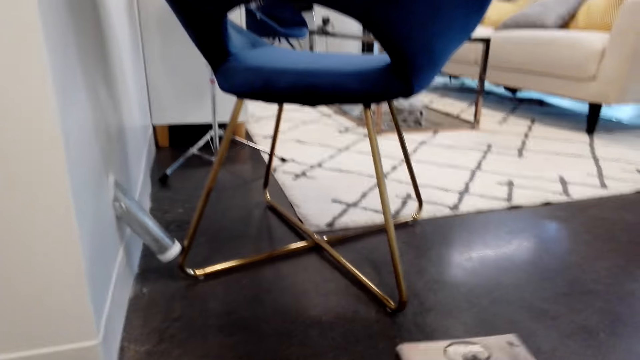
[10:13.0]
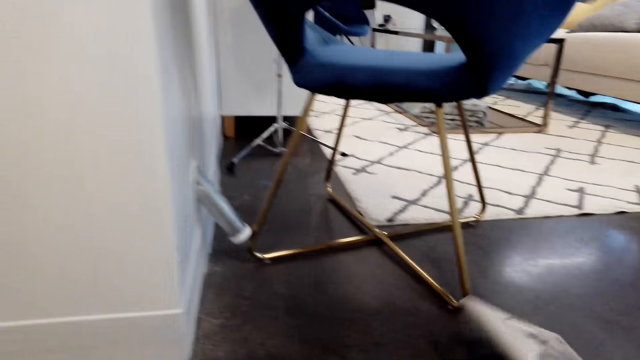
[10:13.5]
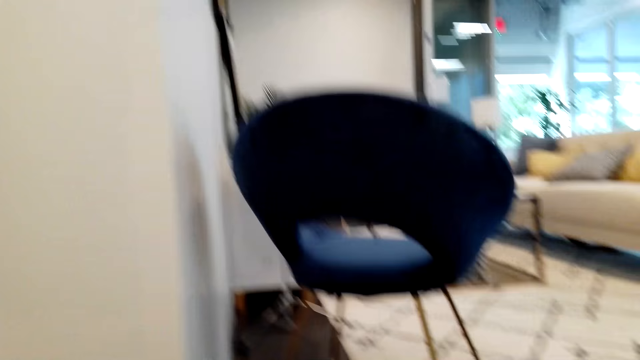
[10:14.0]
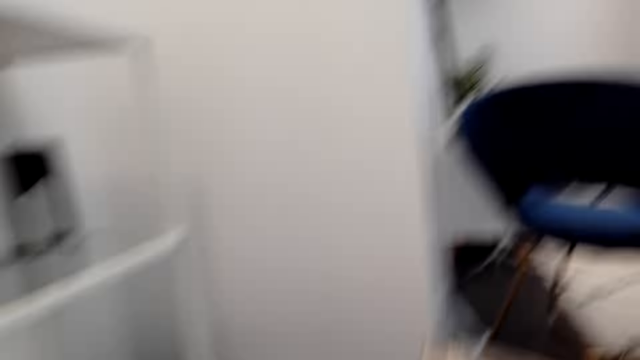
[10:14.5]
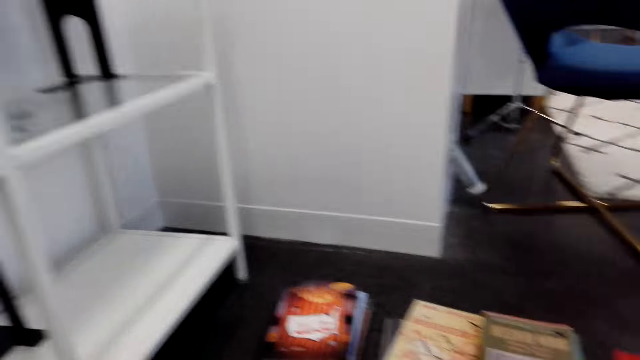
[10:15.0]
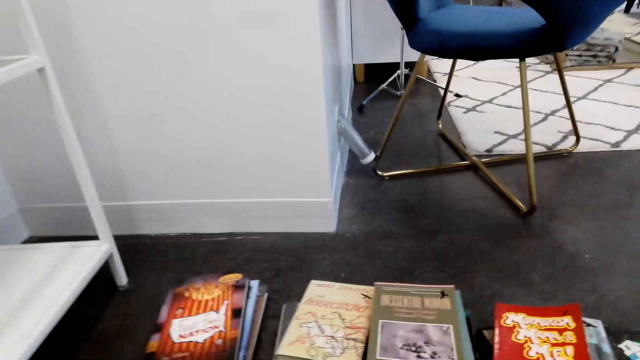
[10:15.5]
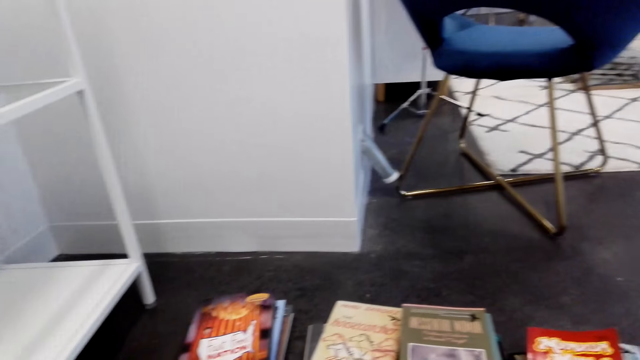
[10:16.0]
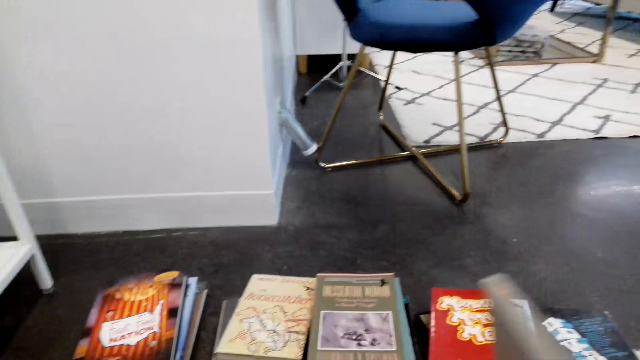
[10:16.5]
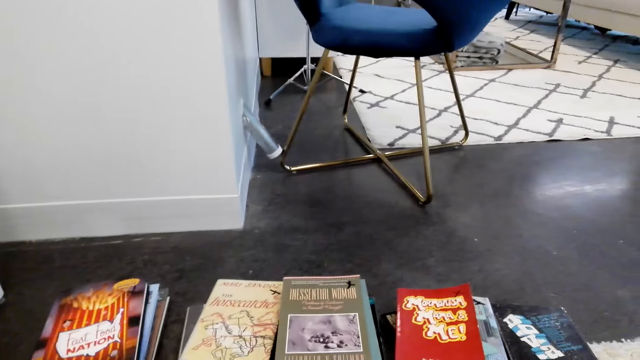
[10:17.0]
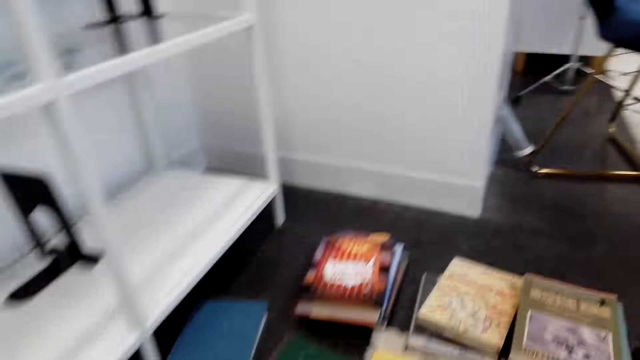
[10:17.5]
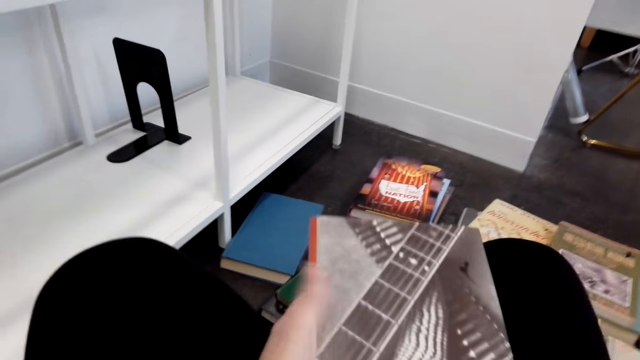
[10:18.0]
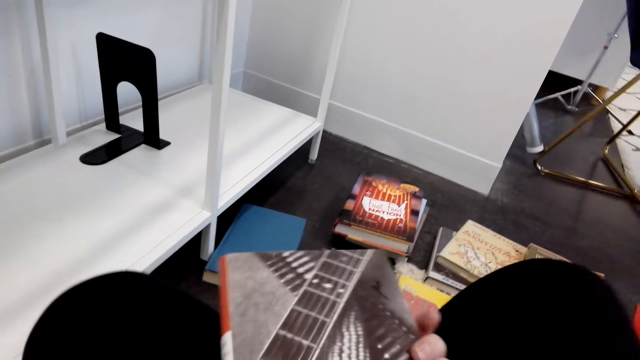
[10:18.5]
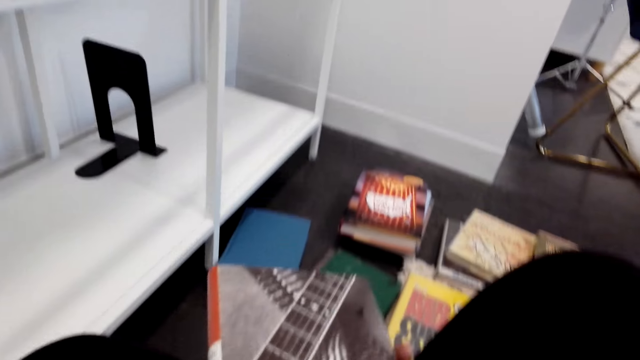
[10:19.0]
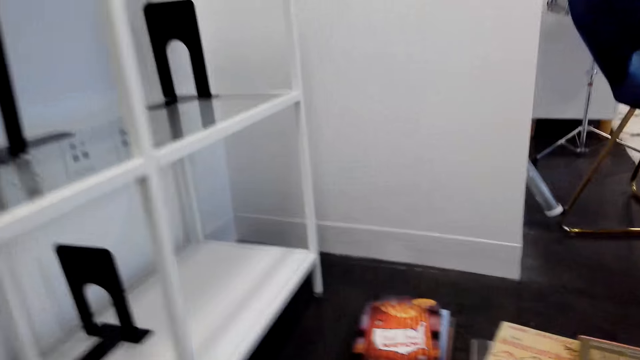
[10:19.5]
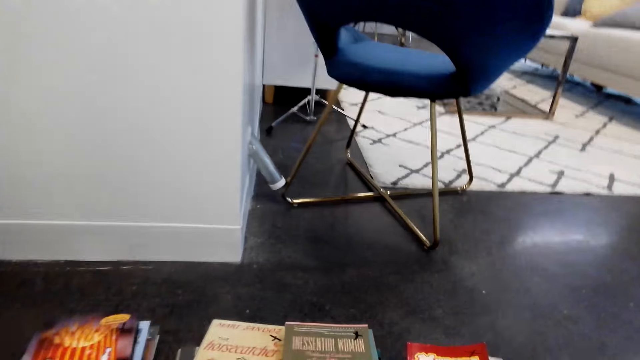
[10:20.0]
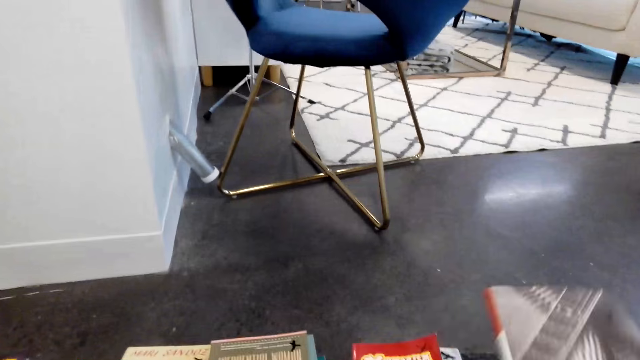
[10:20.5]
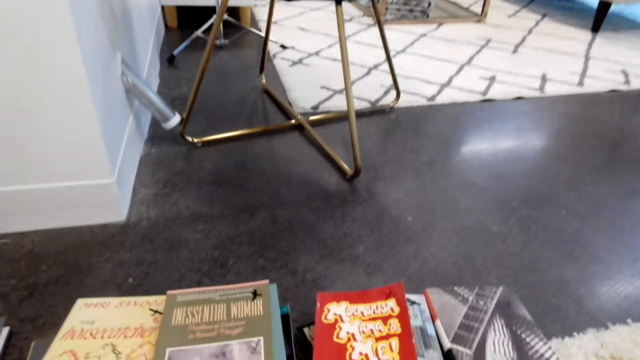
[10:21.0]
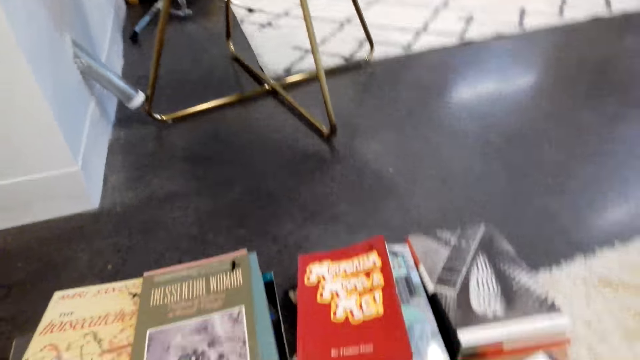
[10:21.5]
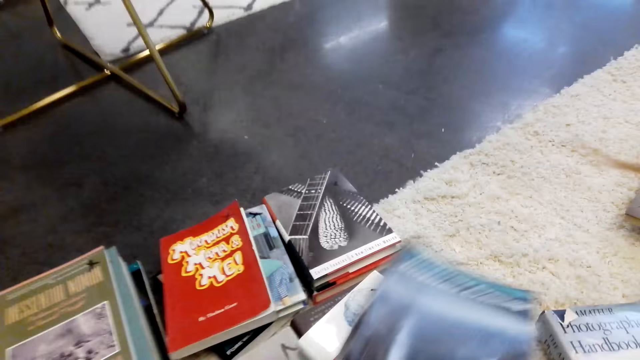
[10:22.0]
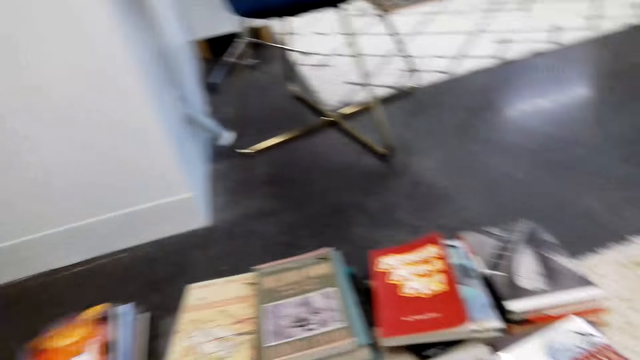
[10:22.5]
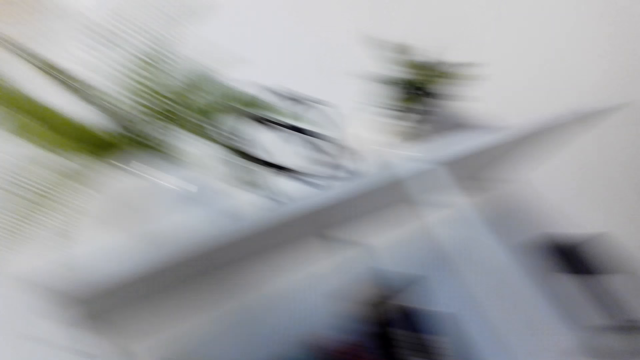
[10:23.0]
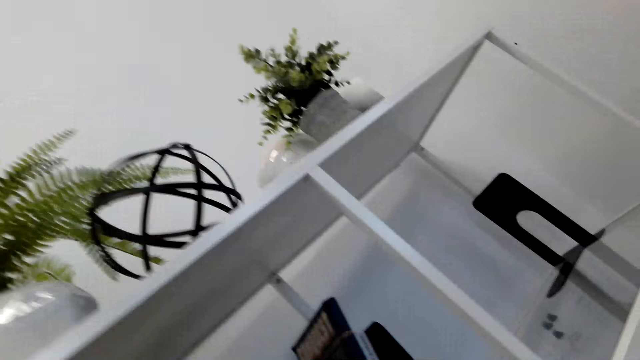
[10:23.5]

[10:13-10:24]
The camera wearer picks the books on the floor. They put the books aside.

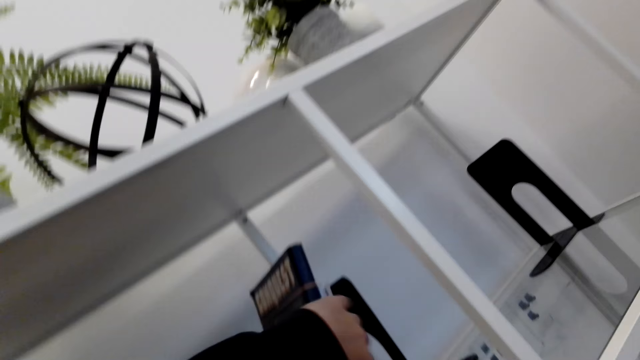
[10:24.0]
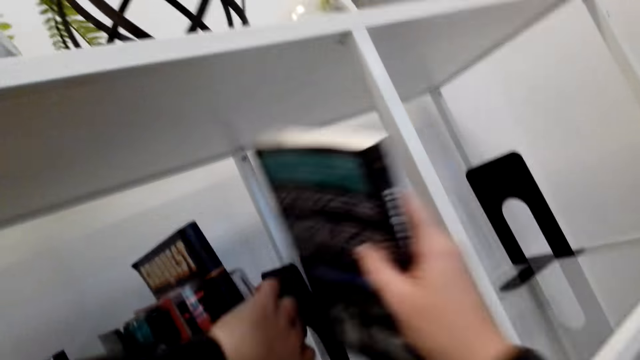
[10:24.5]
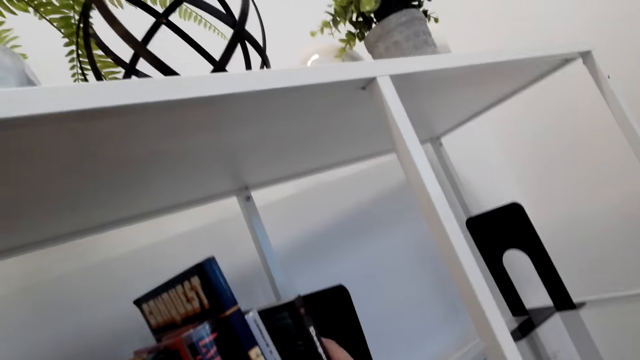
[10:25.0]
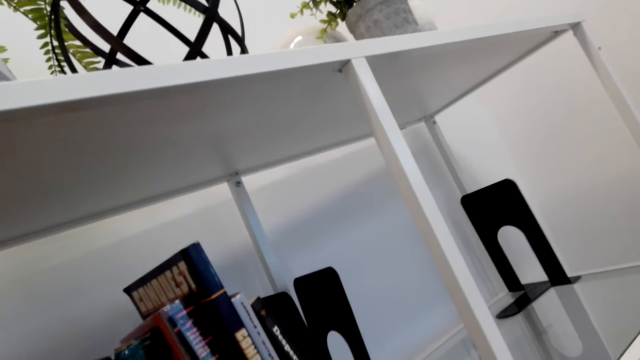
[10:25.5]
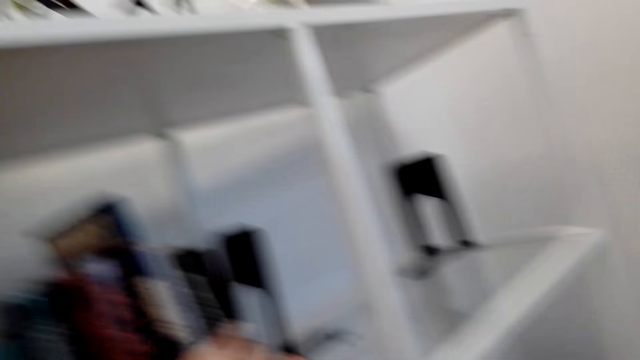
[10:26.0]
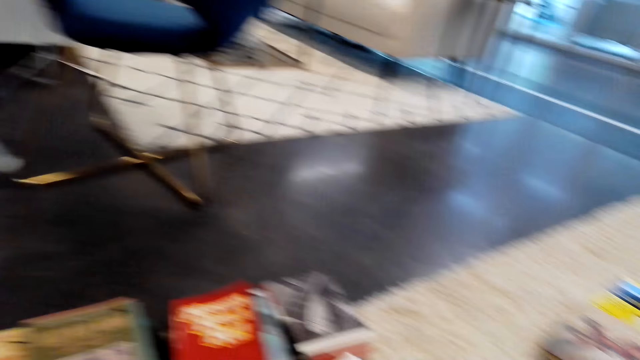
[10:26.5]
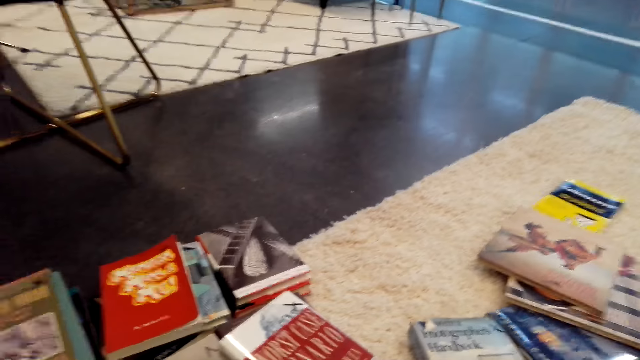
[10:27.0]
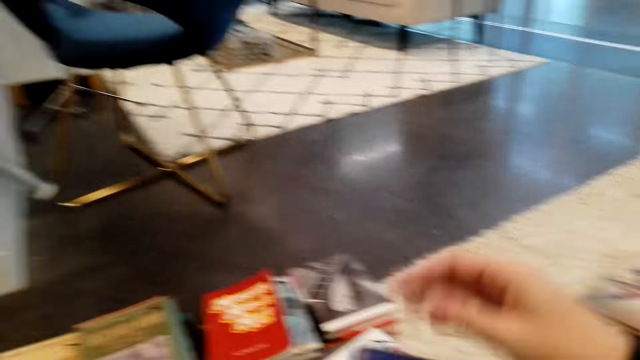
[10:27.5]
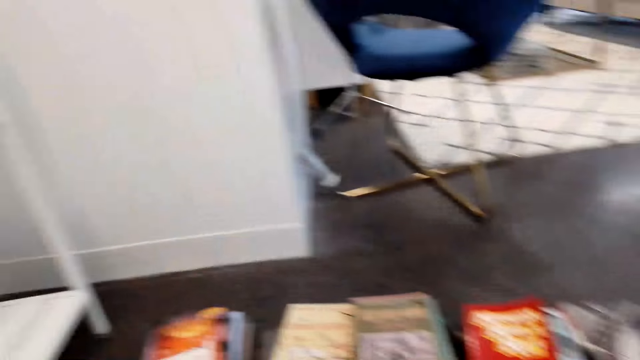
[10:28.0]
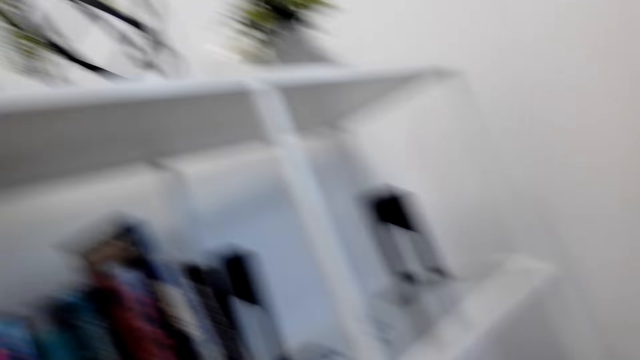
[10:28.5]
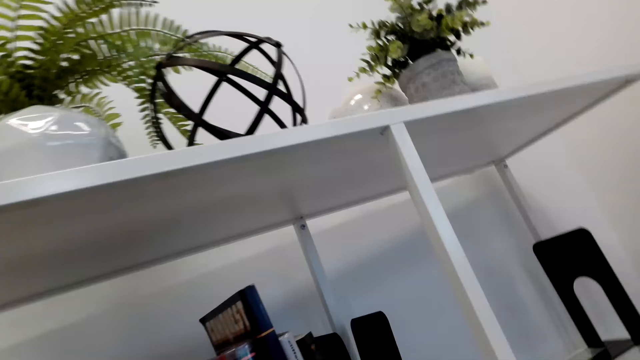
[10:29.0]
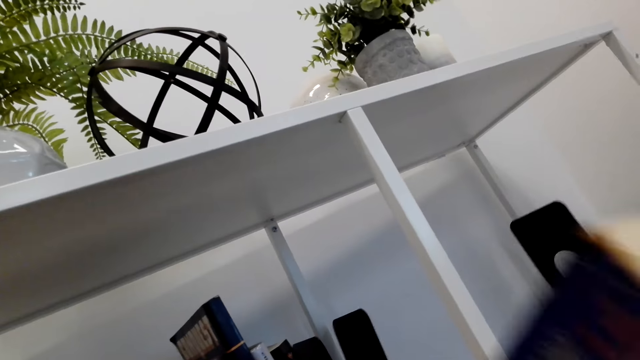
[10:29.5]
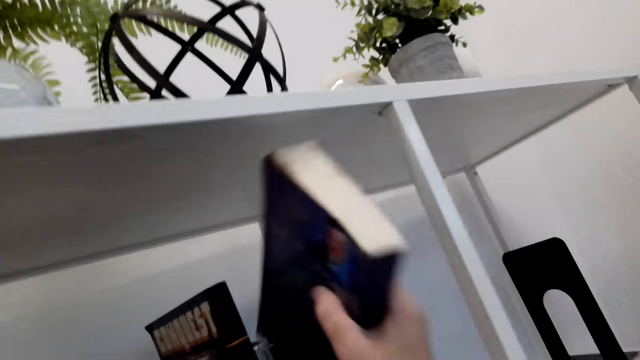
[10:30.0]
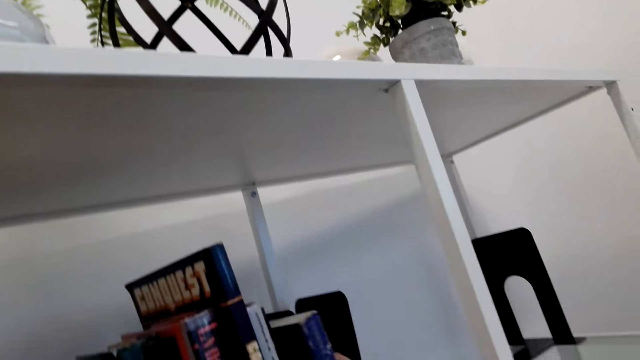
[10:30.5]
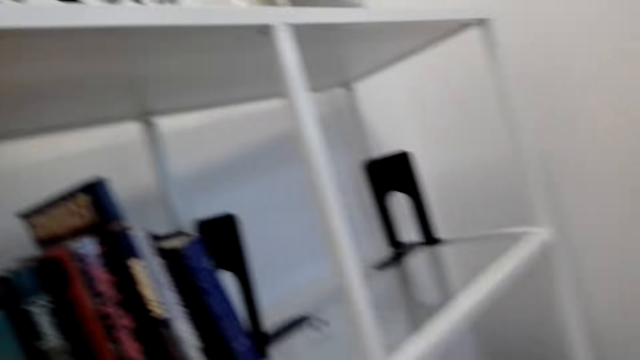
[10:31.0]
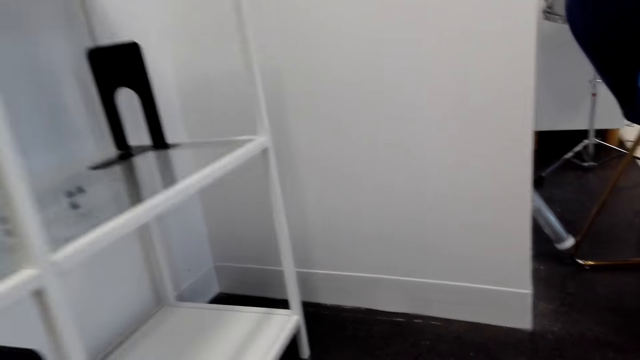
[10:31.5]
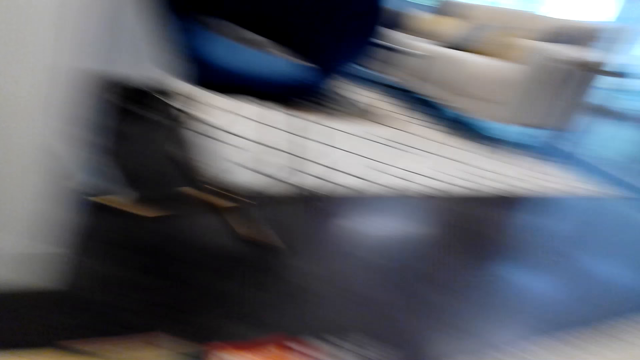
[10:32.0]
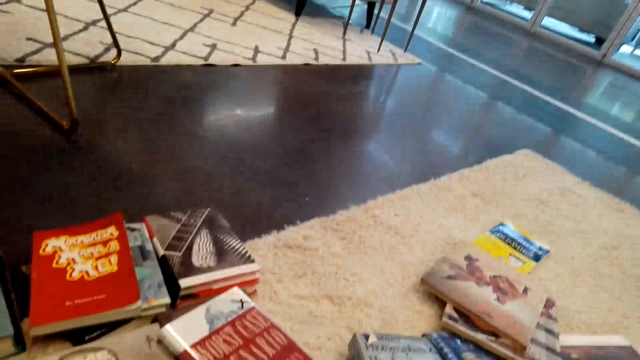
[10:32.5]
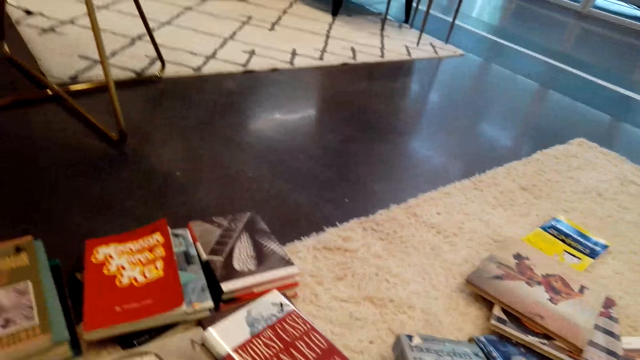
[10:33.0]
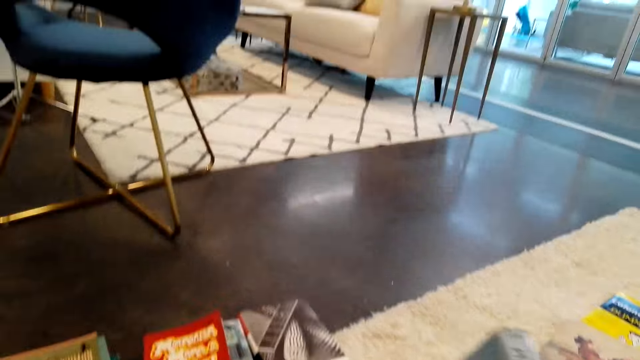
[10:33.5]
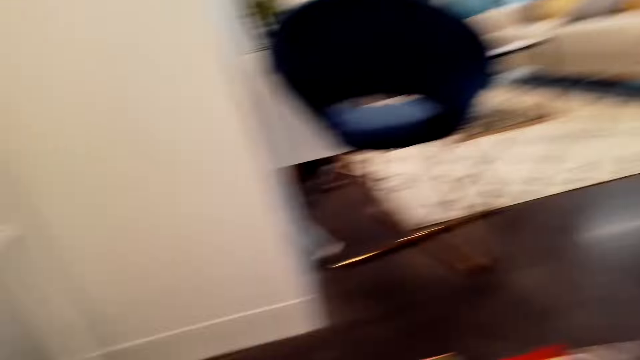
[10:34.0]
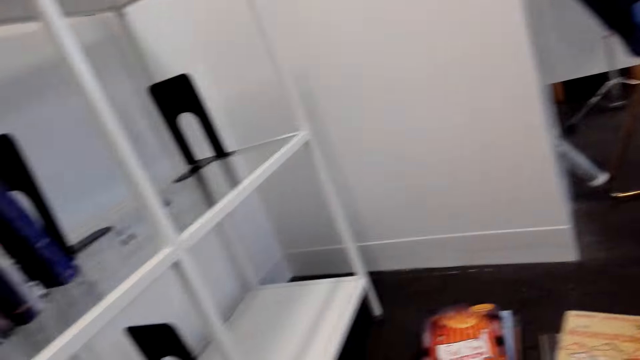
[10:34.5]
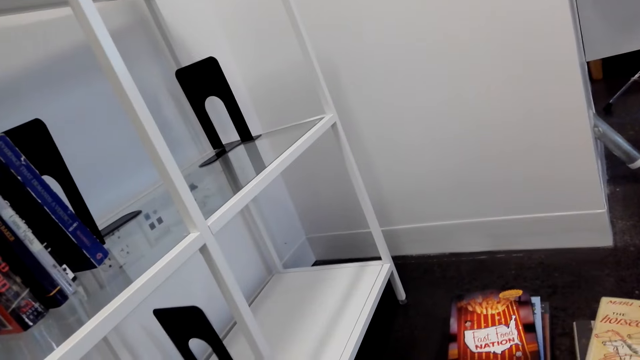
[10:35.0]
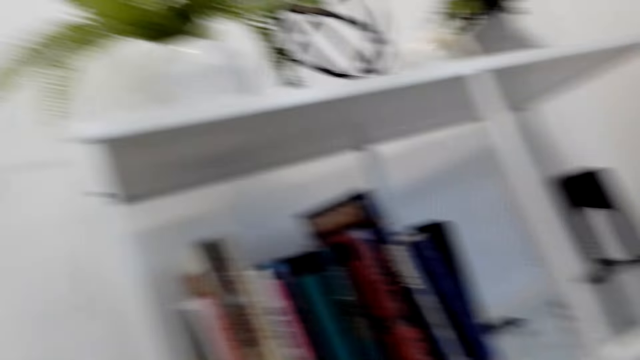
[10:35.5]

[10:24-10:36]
The camera wearer puts the book on the shelf. They arrange the books on the shelf. They pick up a book from the floor. They arrange the books on the shelf and put the book on the shelf. They pick up a book from the floor.
